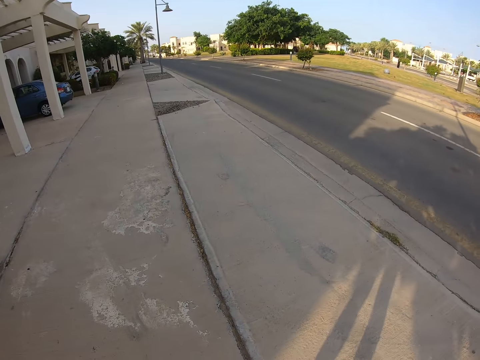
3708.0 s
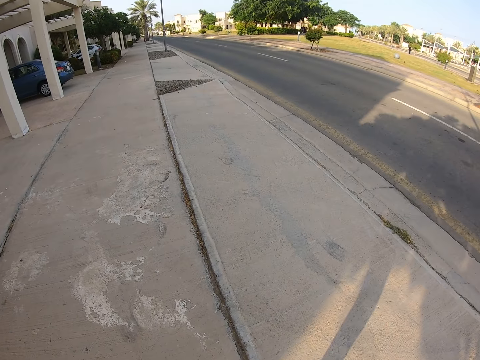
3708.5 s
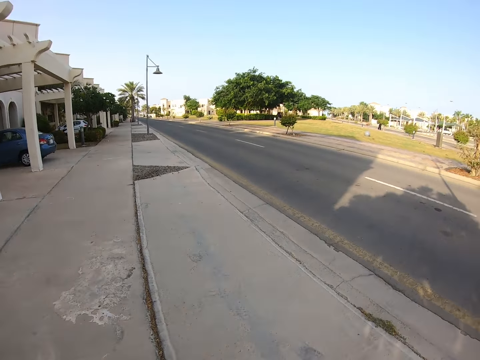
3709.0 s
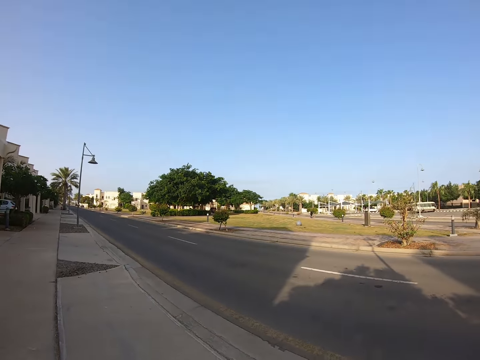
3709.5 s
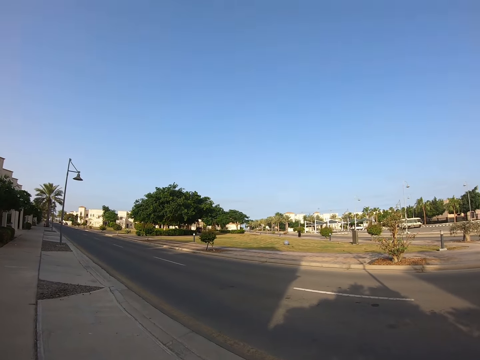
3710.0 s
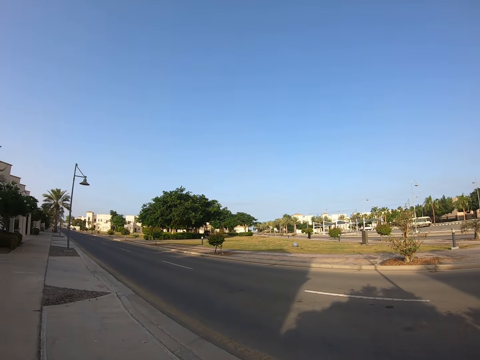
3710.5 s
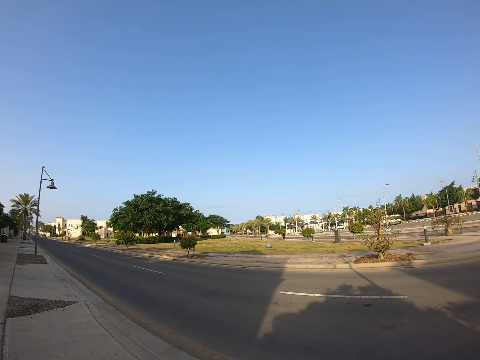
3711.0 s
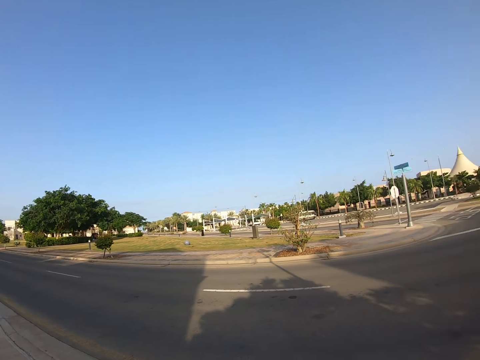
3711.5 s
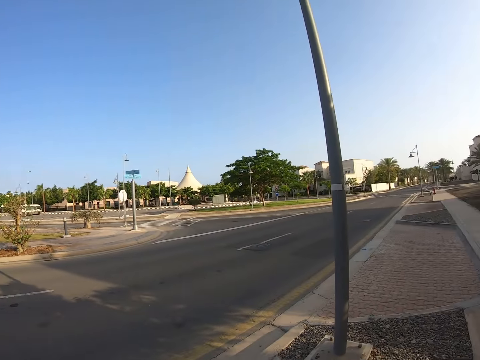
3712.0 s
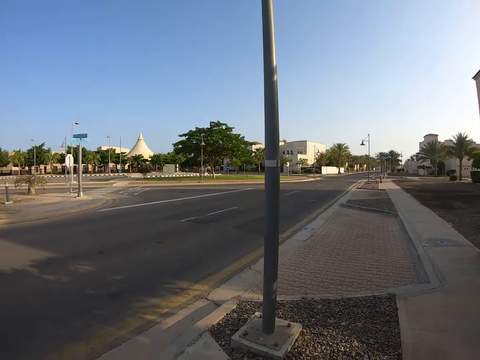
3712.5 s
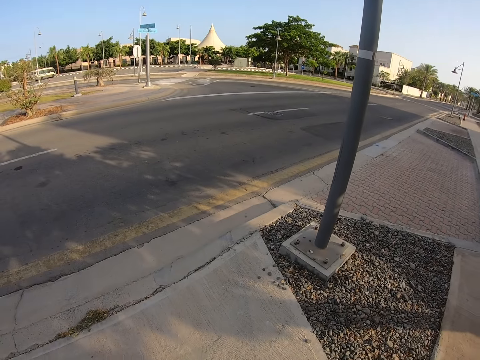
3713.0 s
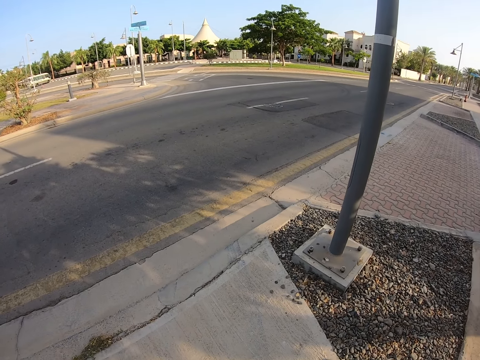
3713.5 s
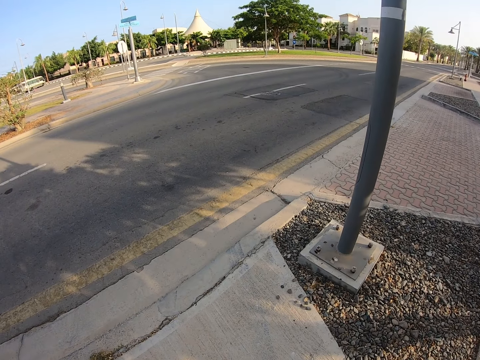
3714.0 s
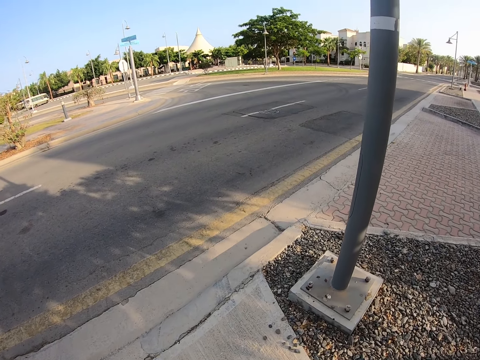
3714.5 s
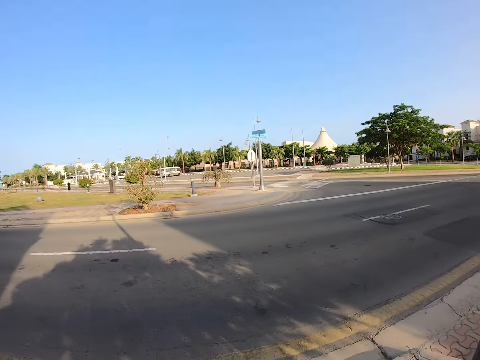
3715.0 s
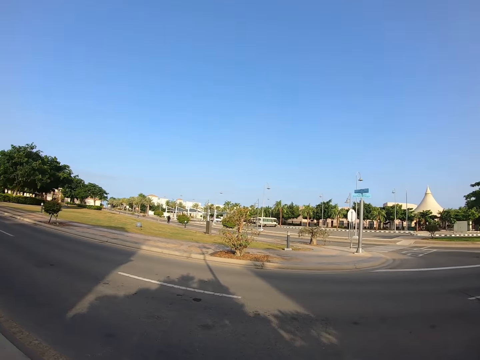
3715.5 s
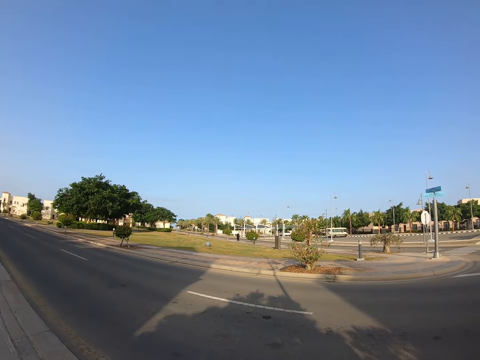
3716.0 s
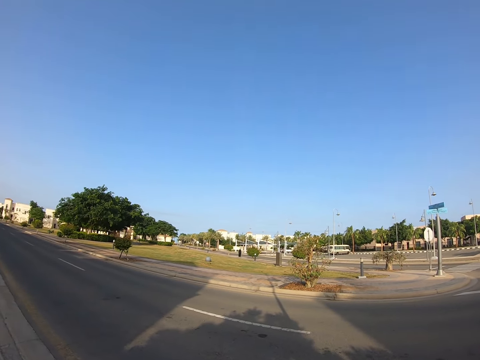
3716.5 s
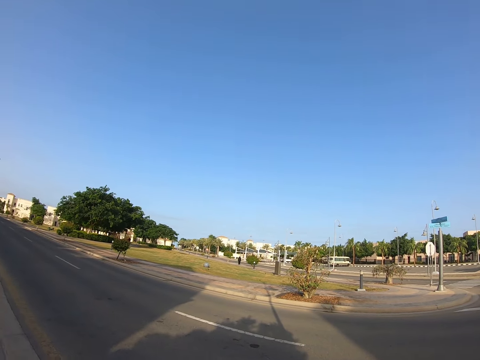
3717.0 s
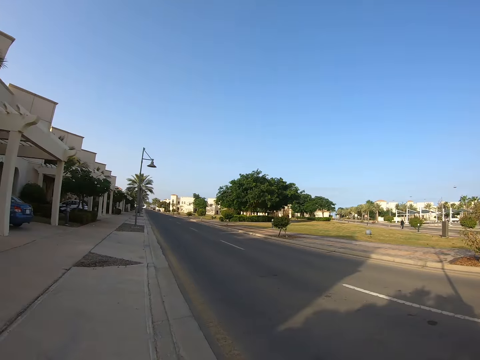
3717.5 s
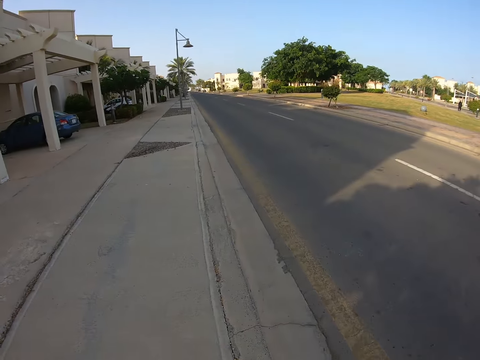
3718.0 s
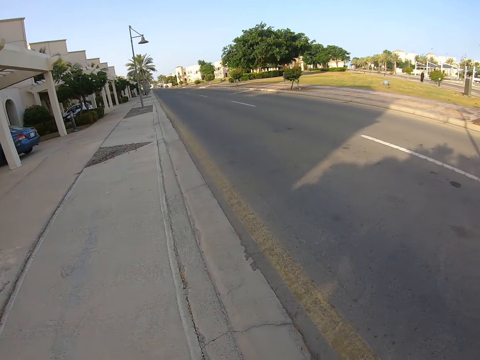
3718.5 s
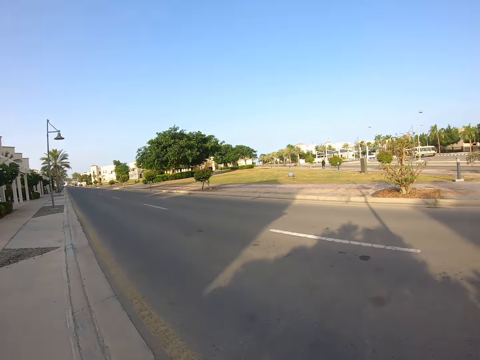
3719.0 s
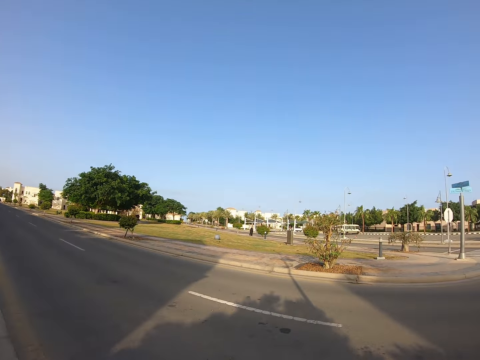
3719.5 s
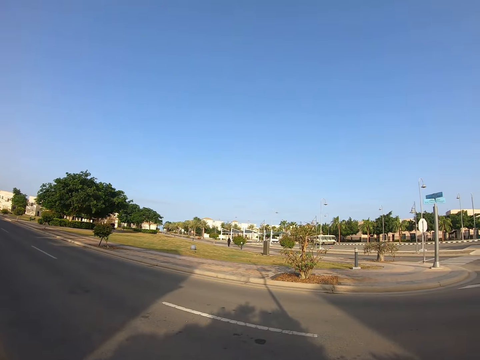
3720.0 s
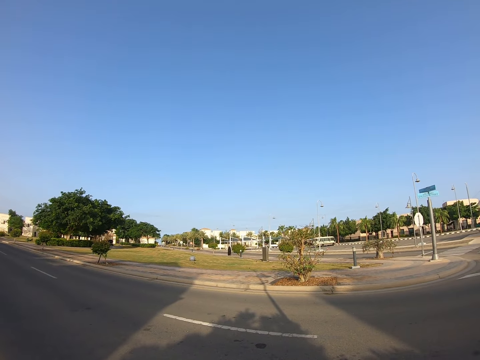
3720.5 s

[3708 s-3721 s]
The camera wearer turns around the pavement.

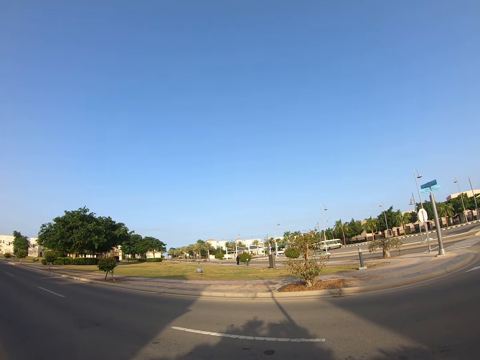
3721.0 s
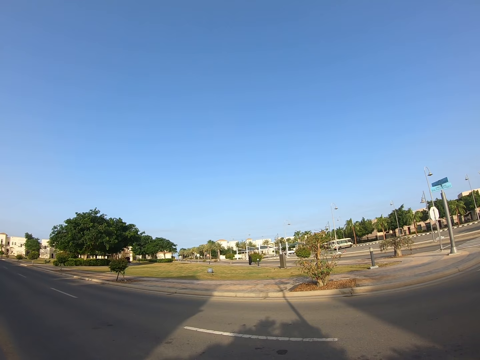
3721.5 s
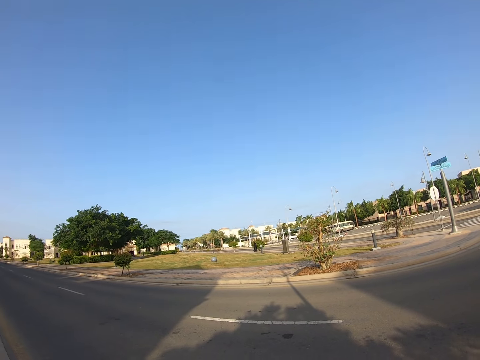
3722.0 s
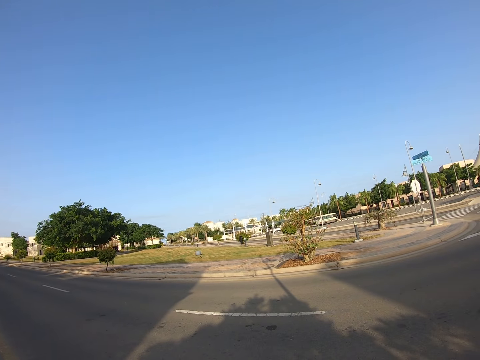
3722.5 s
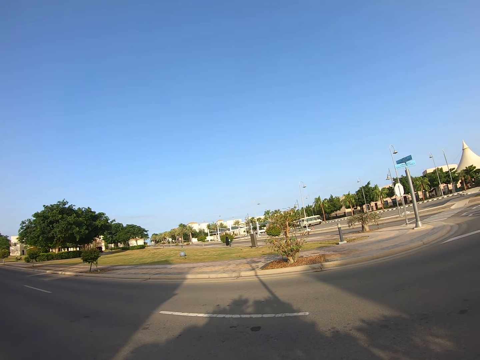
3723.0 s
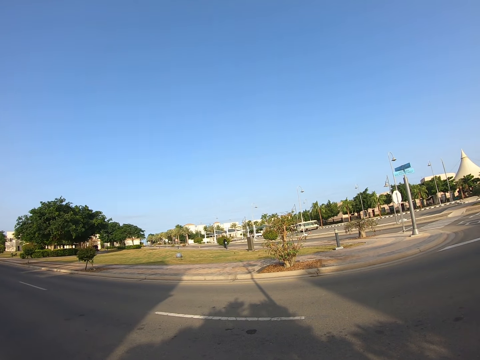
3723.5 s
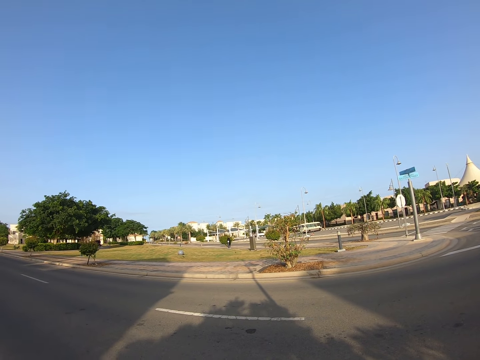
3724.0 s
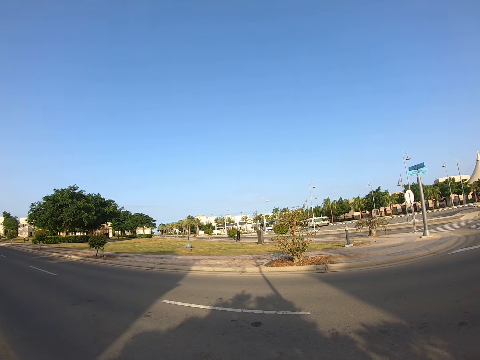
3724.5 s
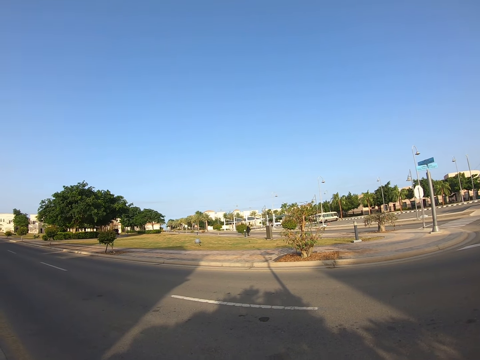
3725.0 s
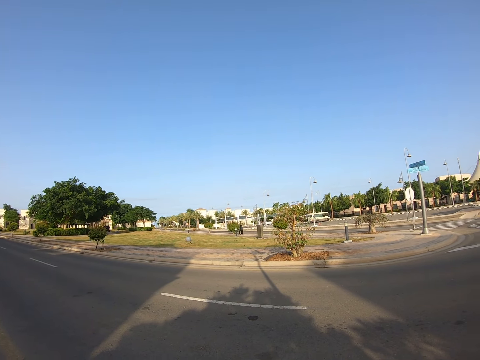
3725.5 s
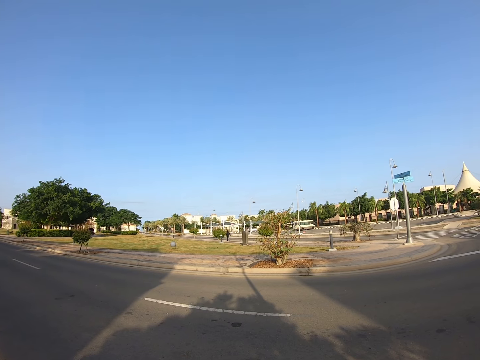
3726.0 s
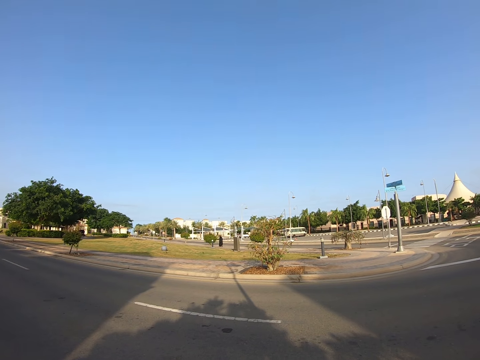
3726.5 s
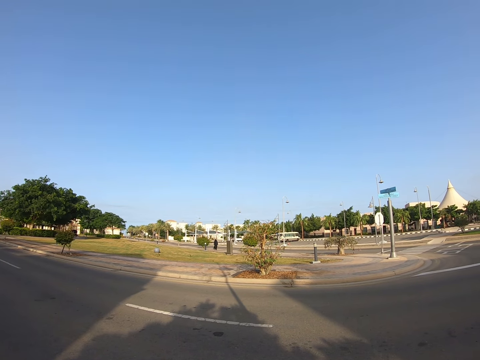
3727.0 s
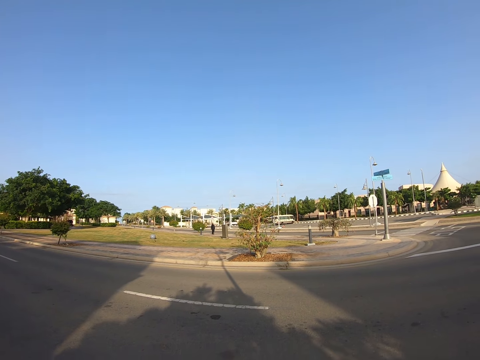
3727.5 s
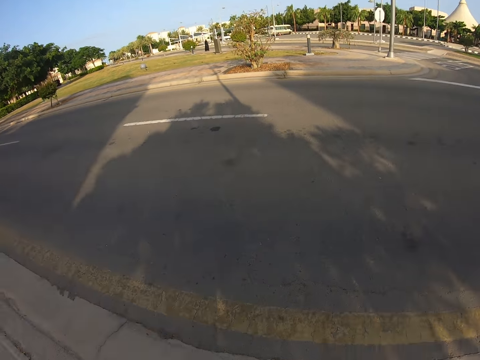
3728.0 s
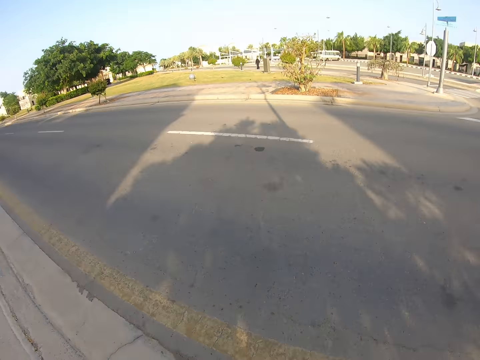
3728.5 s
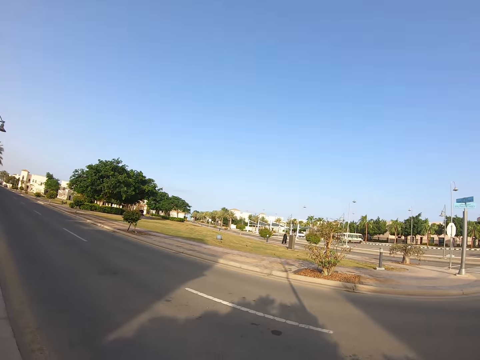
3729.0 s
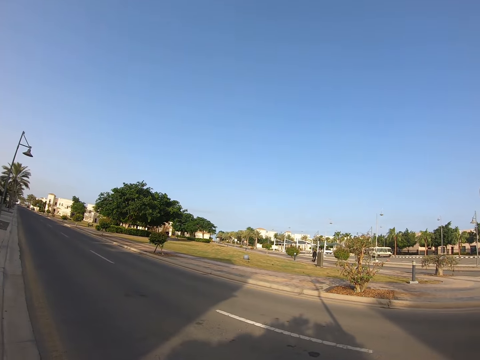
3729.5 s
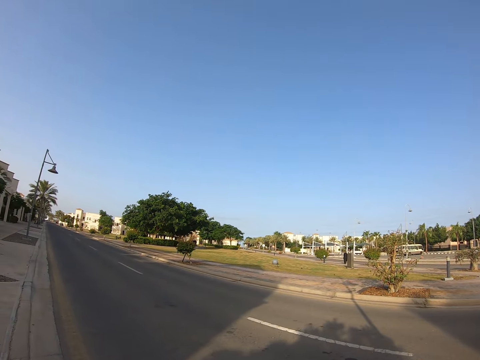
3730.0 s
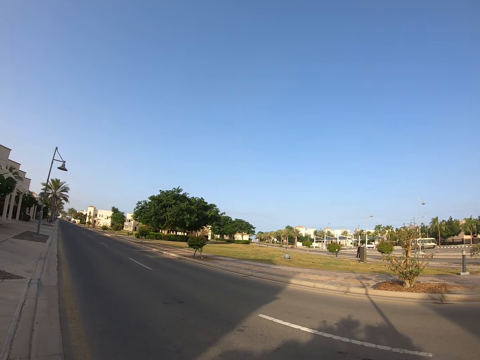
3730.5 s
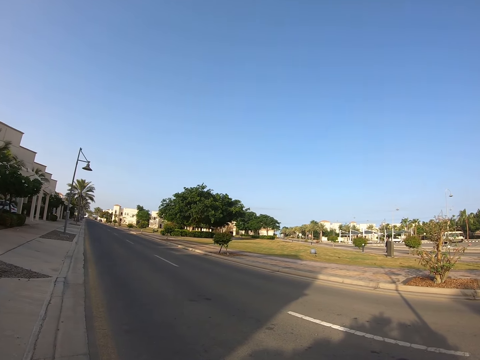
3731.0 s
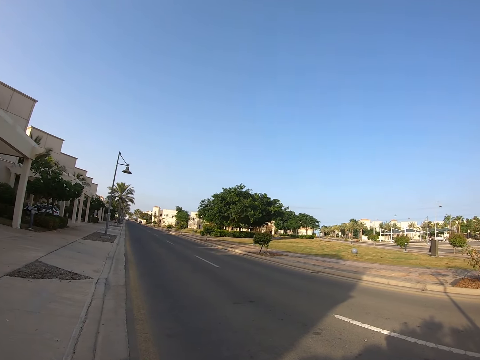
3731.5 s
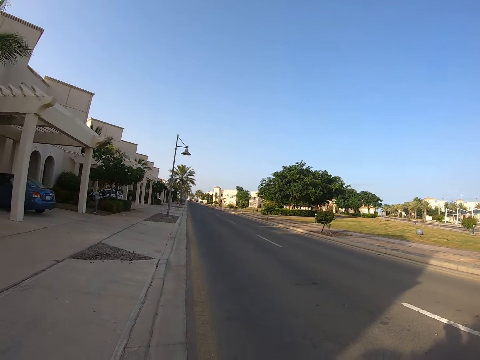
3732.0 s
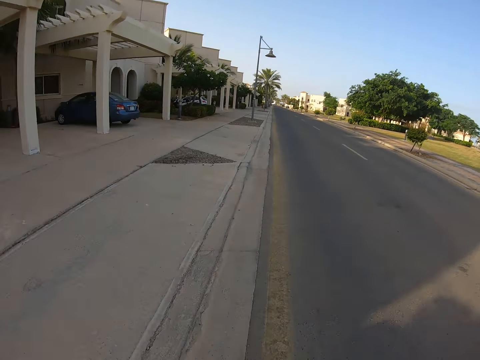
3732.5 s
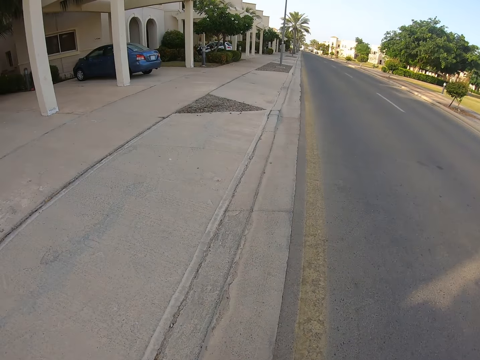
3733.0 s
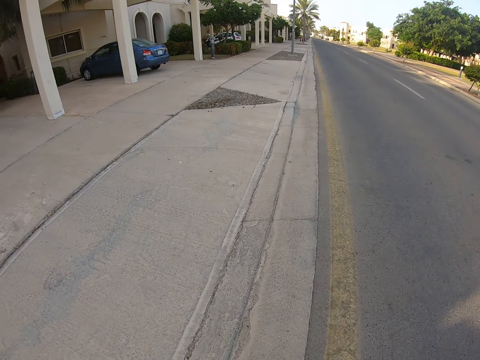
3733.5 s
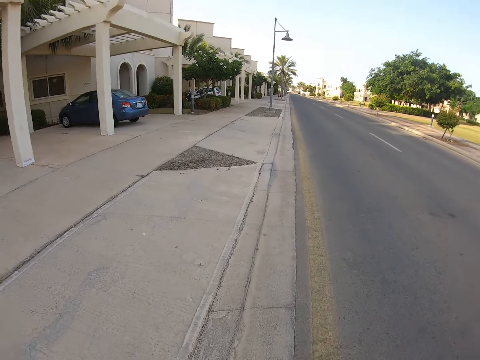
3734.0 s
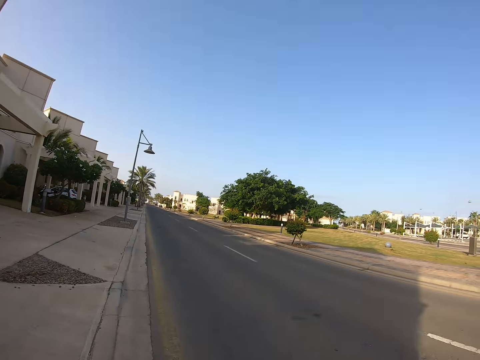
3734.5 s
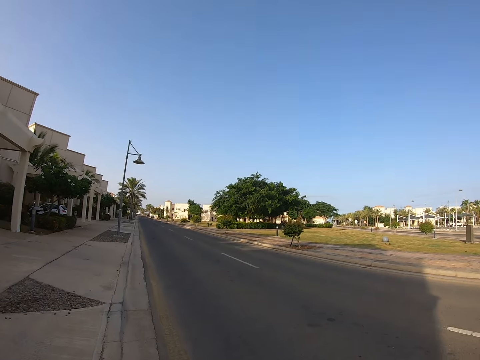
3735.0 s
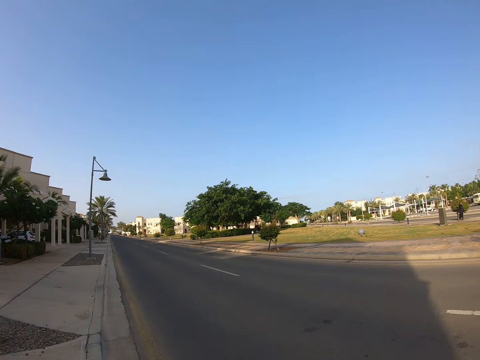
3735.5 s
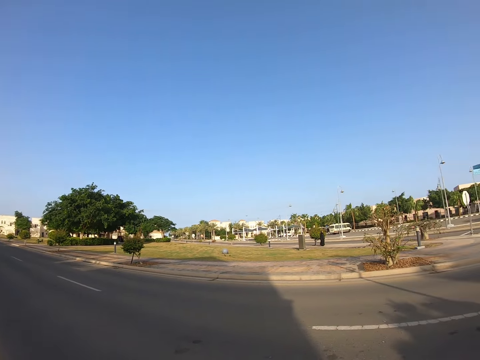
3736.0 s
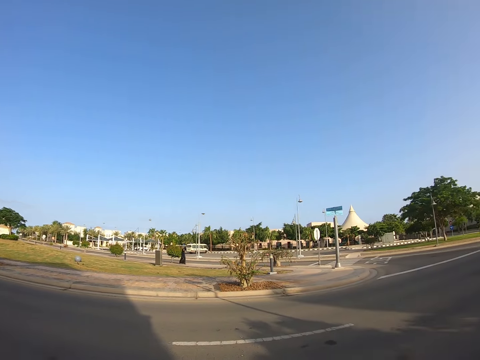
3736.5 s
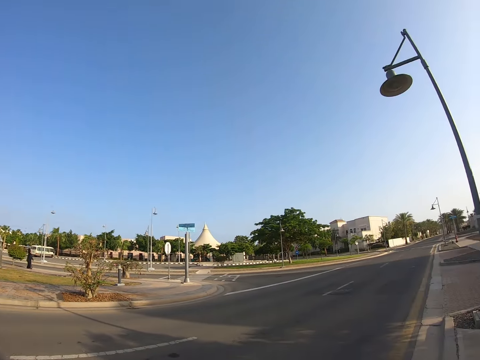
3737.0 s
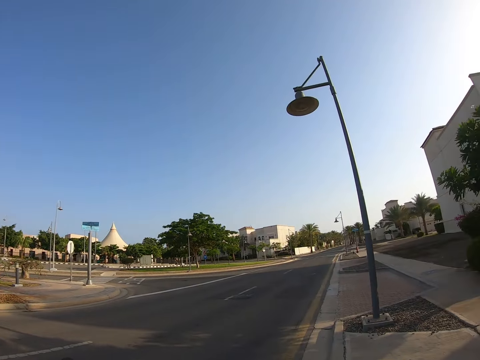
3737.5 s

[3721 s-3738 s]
The camera wearer looks around the road. They walk forward and look around.
